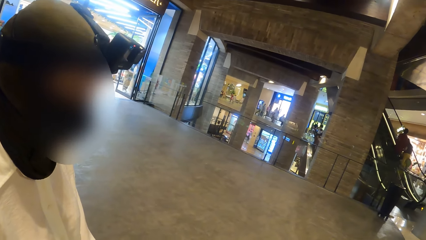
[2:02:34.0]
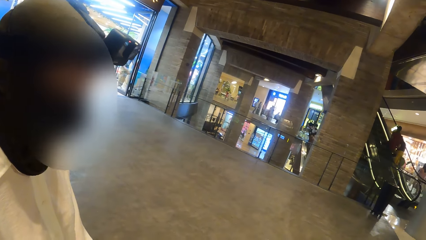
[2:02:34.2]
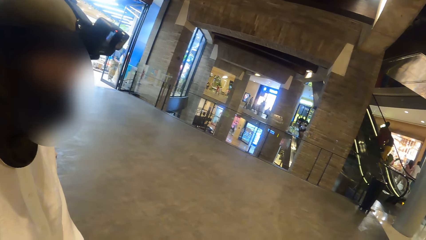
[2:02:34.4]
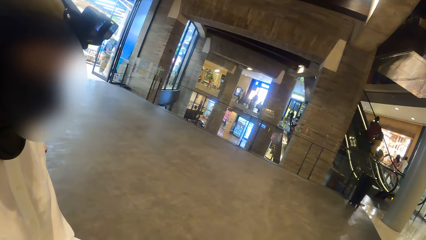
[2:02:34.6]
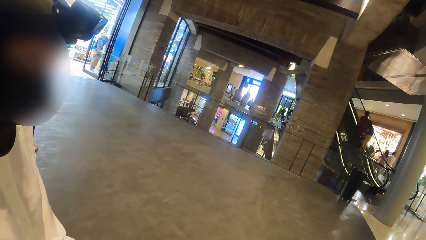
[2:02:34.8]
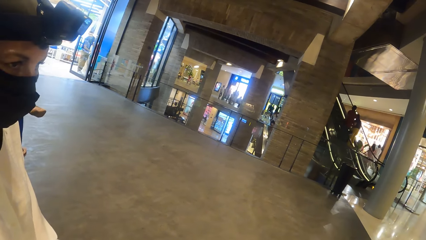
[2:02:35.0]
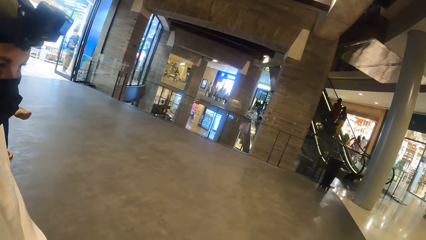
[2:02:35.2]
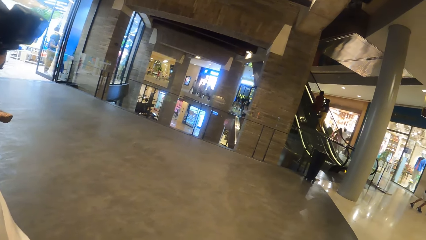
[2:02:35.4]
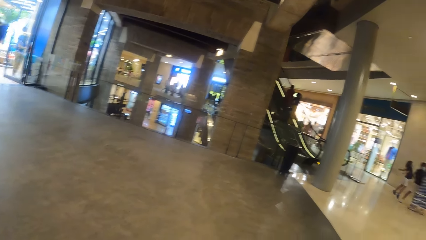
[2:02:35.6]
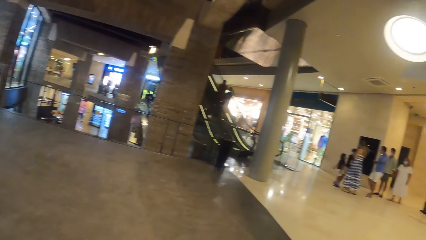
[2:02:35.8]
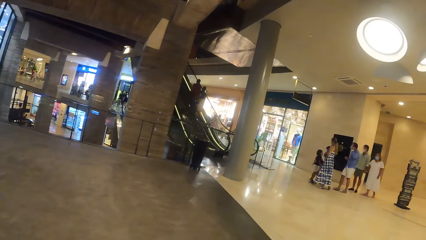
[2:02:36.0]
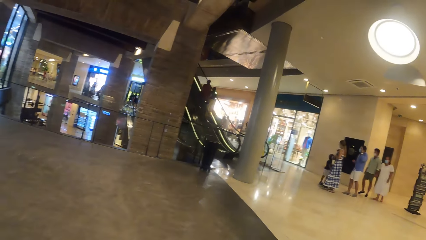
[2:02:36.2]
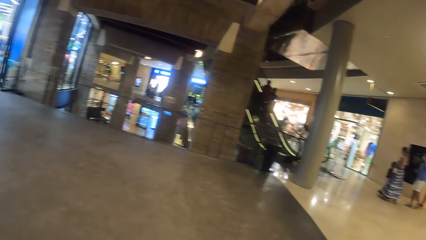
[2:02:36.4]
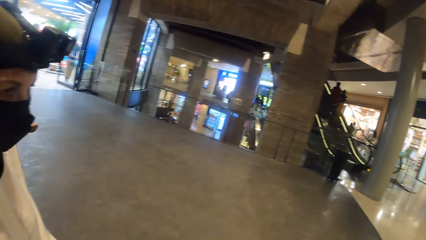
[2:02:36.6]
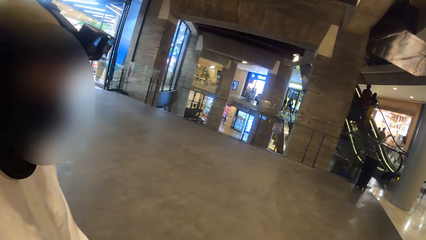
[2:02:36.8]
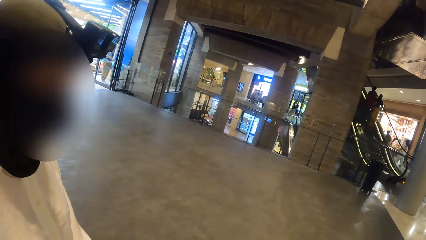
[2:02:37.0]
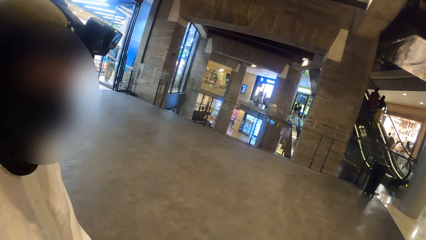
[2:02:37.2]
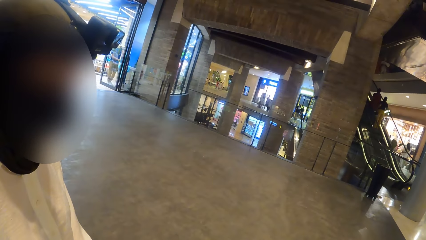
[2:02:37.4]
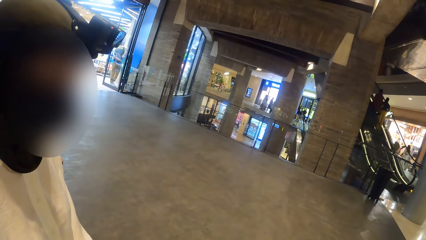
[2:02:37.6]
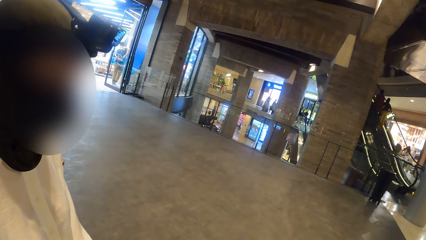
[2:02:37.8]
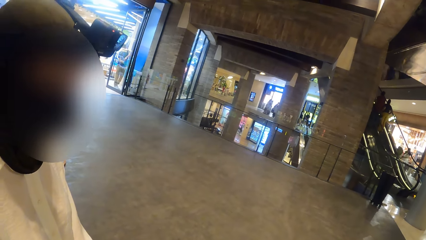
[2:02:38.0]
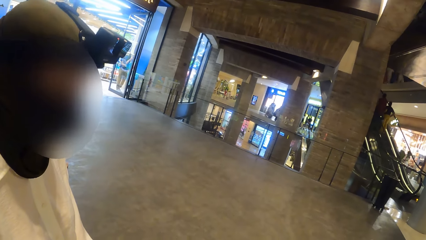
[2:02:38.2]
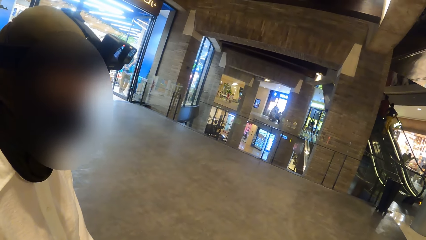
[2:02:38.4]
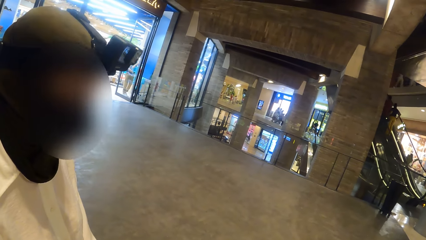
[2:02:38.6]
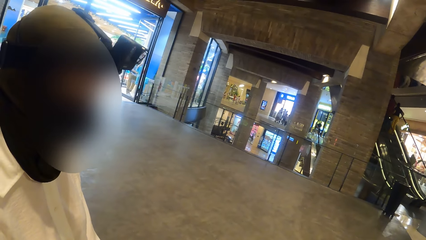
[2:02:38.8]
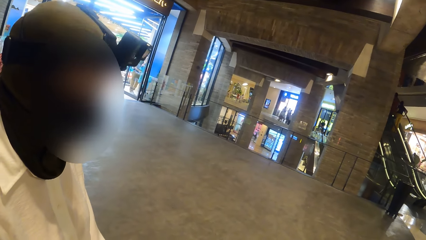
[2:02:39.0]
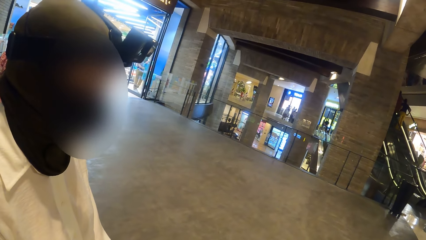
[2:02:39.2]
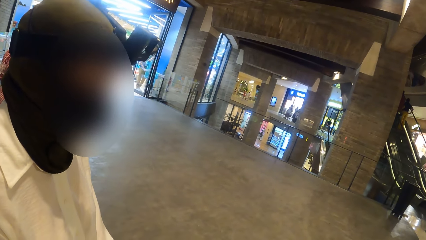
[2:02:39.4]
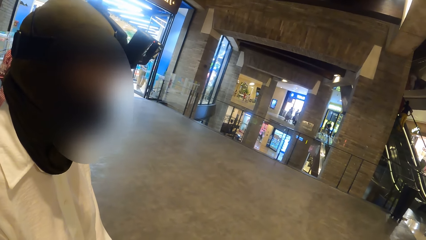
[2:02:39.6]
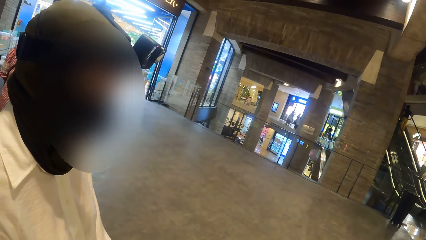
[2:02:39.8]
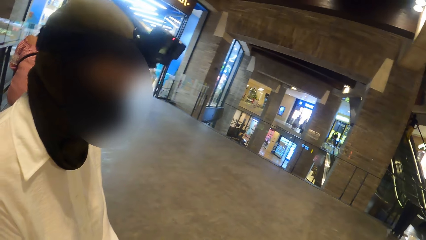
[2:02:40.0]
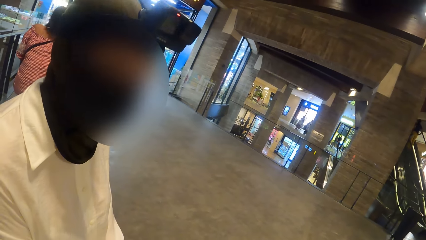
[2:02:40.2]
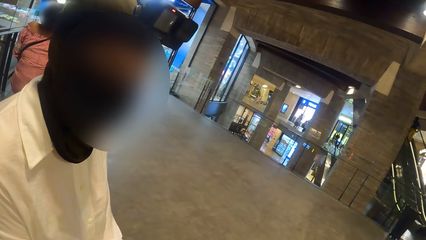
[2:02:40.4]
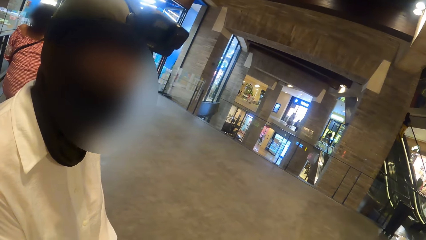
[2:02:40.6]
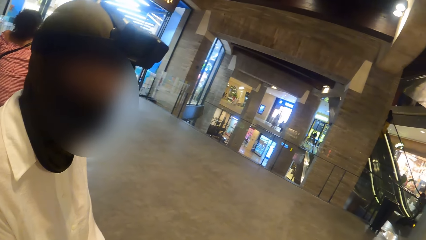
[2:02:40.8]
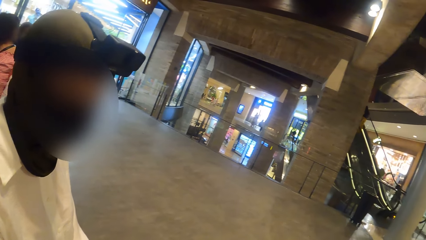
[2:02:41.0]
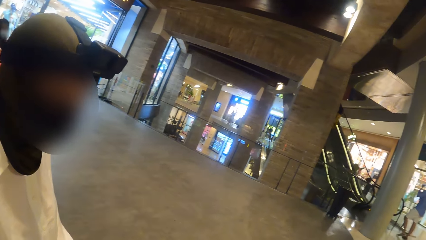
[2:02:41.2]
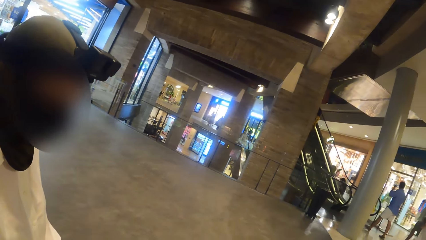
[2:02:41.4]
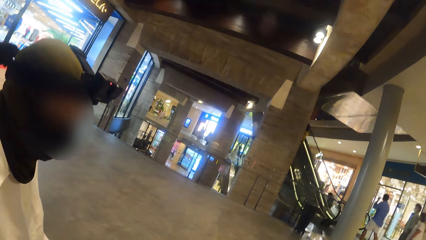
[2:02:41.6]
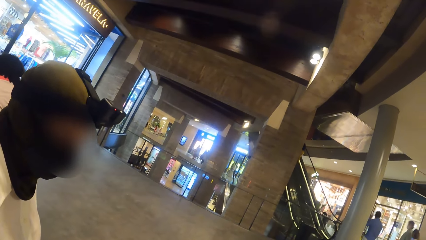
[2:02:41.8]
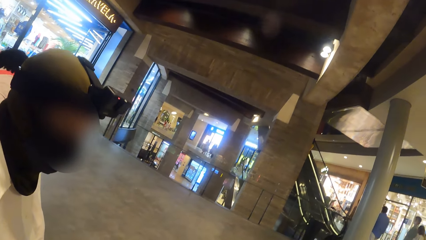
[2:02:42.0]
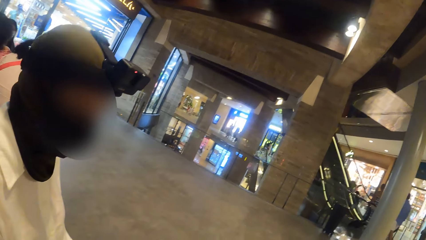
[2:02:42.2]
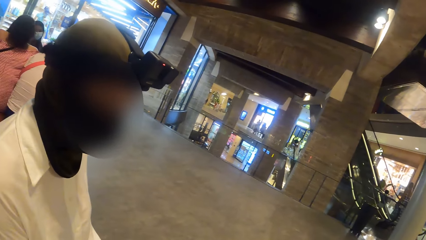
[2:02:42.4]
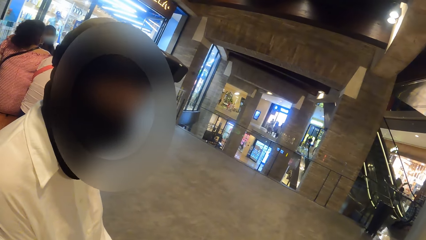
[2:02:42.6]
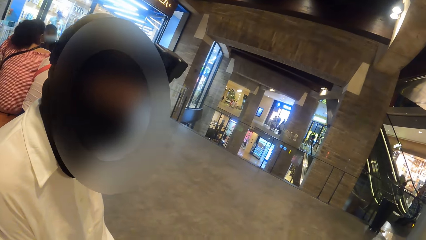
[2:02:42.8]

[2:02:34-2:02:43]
The camera wearer looks around. They interact with the woman.

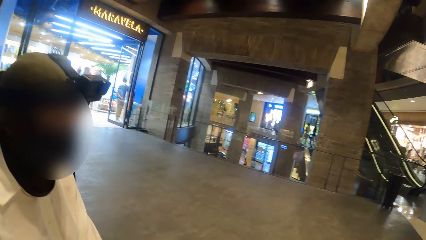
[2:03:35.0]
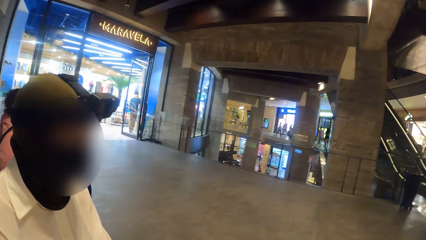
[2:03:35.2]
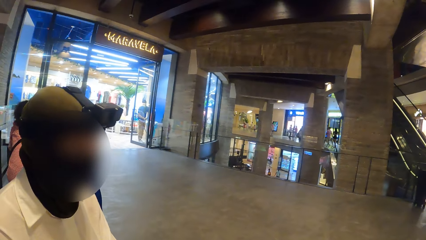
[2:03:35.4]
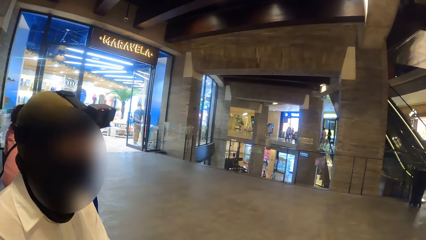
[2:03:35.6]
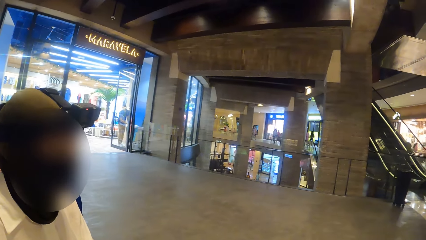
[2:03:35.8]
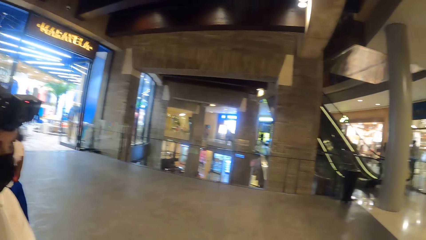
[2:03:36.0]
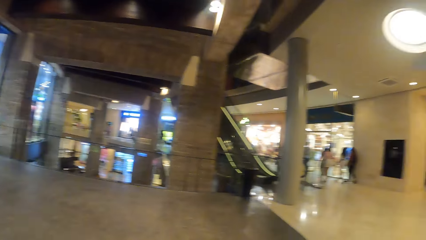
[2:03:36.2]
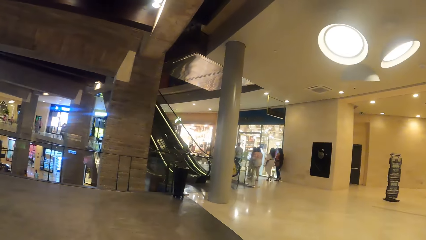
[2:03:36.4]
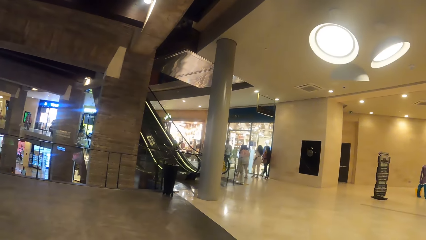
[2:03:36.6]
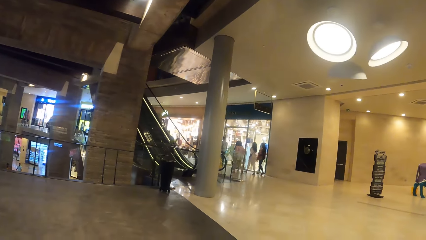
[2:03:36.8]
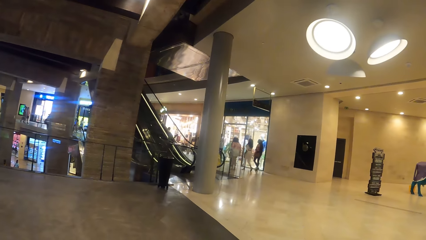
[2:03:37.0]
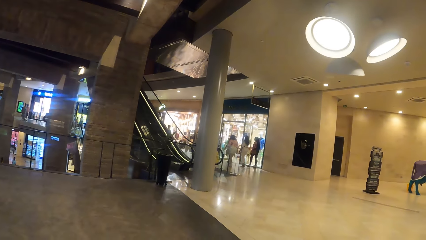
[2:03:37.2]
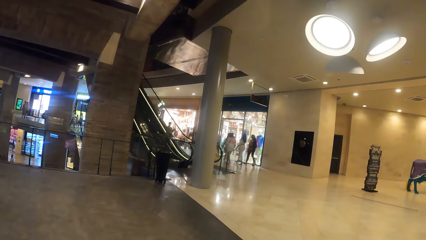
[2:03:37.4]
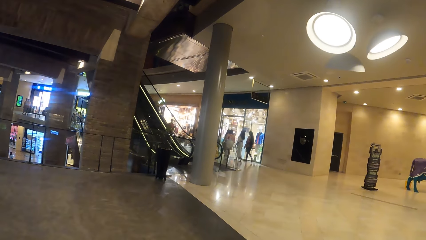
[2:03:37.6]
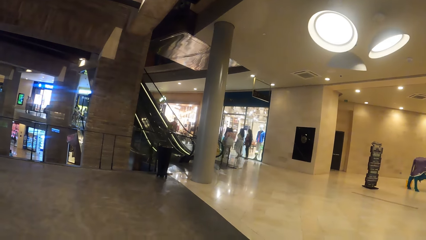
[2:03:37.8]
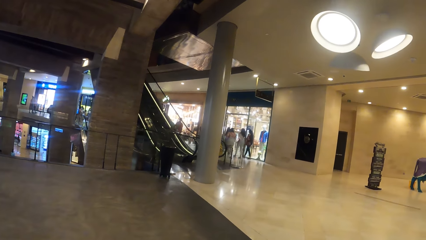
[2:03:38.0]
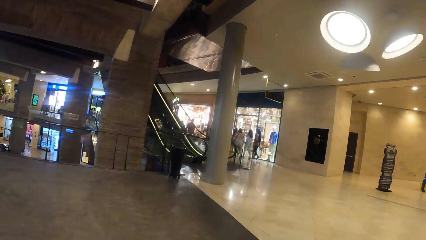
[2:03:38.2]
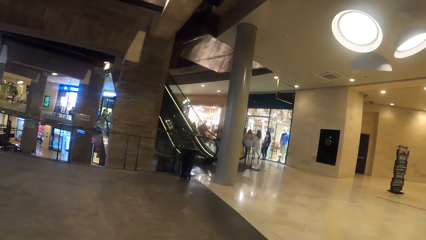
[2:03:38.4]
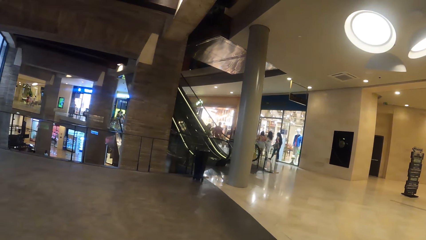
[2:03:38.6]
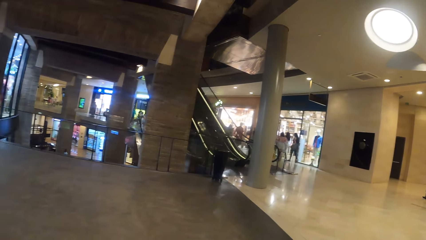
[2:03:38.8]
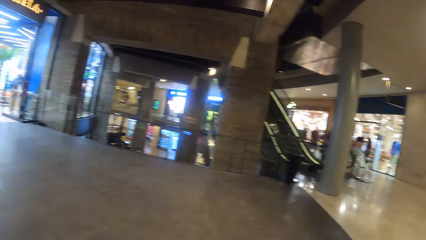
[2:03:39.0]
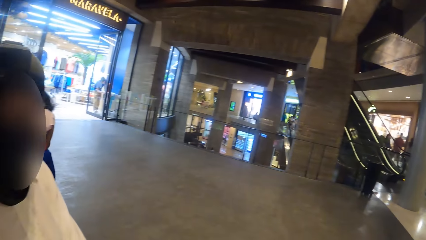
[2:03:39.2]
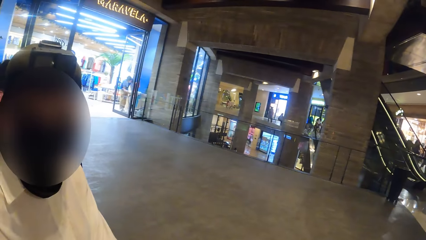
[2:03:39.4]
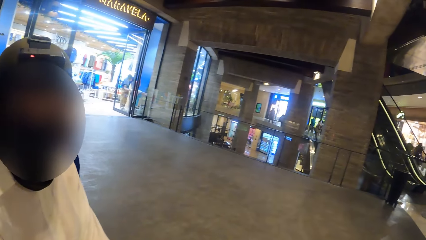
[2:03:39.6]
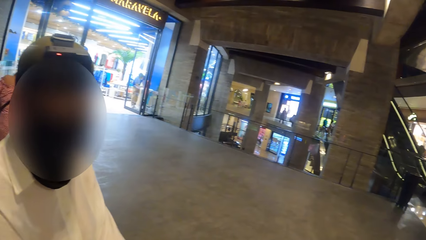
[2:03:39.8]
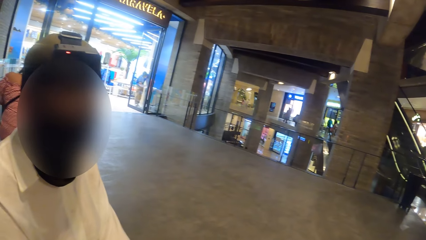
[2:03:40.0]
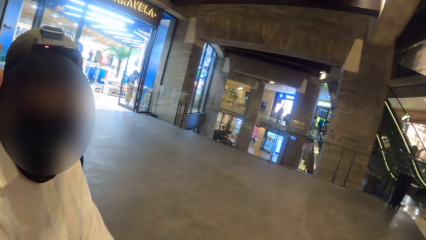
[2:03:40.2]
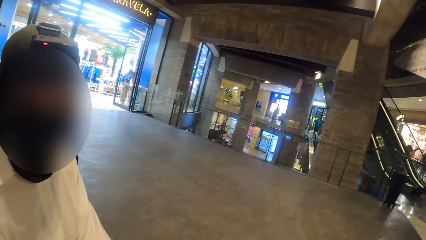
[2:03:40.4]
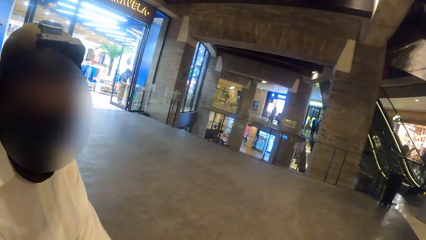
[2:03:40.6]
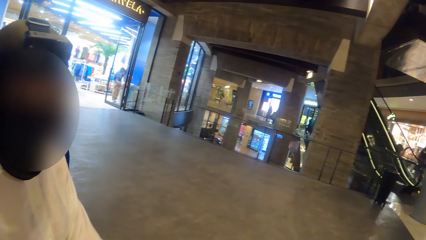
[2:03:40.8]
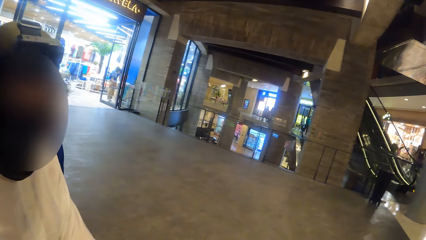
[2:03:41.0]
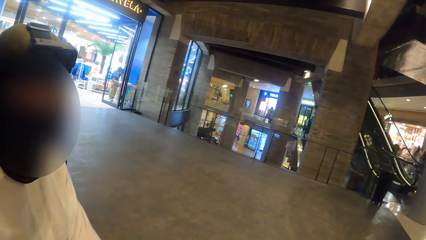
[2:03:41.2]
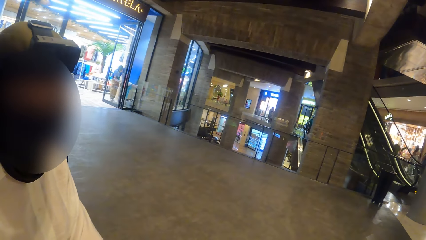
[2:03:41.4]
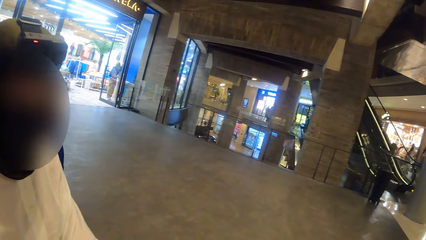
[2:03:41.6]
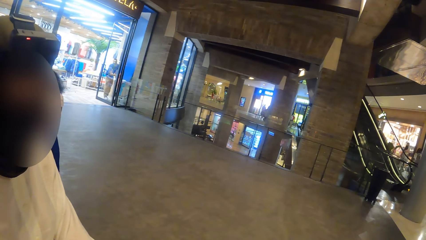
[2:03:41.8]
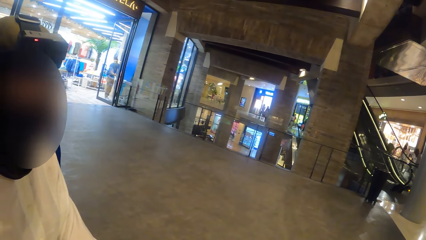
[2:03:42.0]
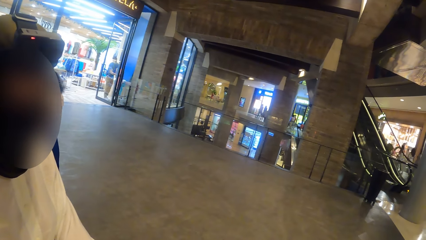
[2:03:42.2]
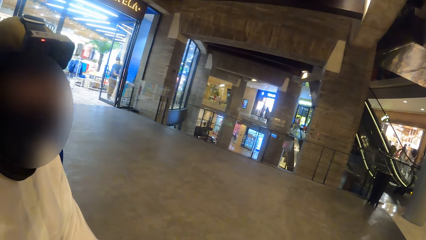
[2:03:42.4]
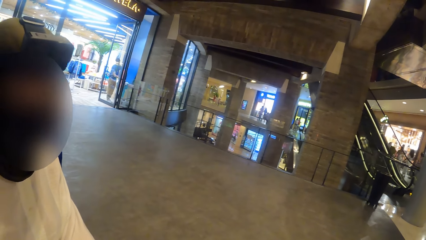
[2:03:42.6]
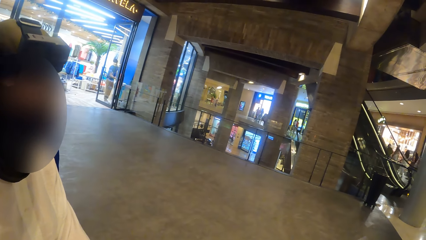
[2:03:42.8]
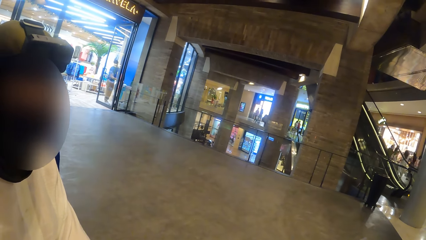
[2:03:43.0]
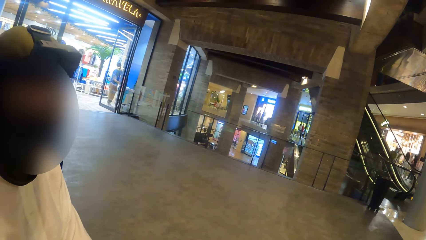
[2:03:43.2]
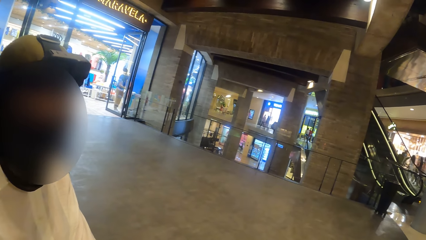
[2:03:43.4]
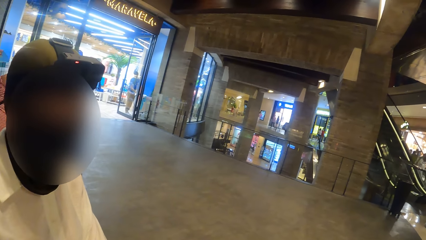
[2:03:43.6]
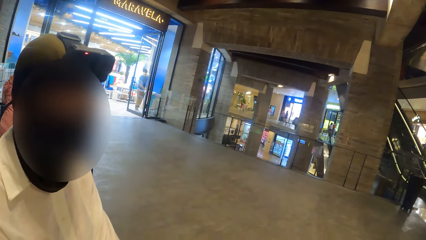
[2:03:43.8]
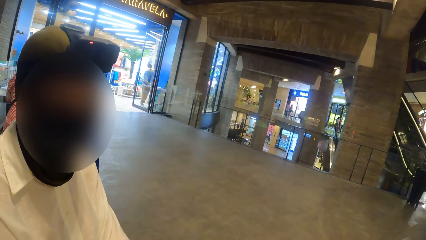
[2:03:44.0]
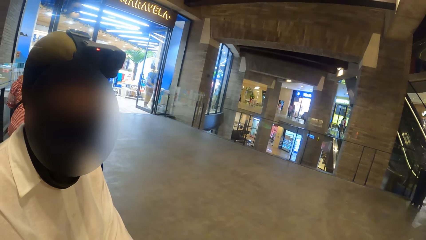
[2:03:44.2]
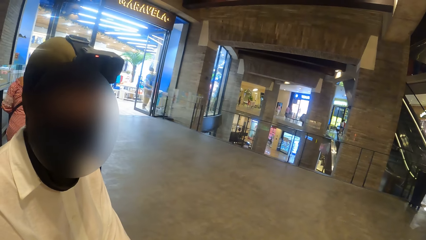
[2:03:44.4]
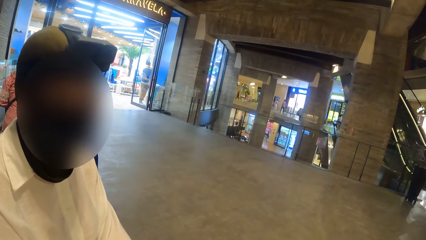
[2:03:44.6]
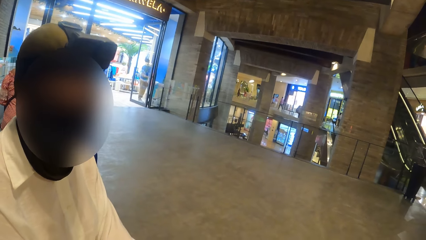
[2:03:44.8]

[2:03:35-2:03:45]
The camera wearer looks around. They interact with the woman.
